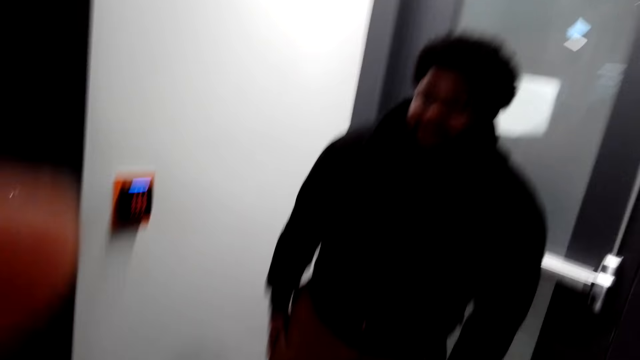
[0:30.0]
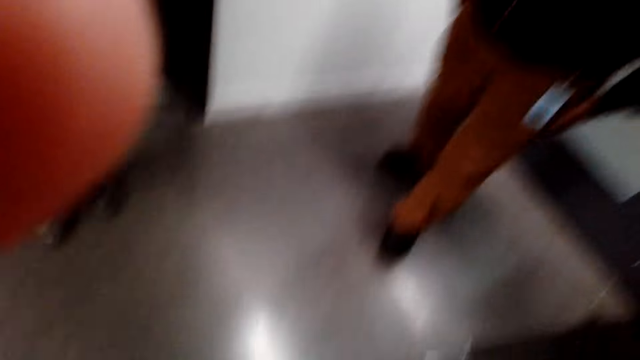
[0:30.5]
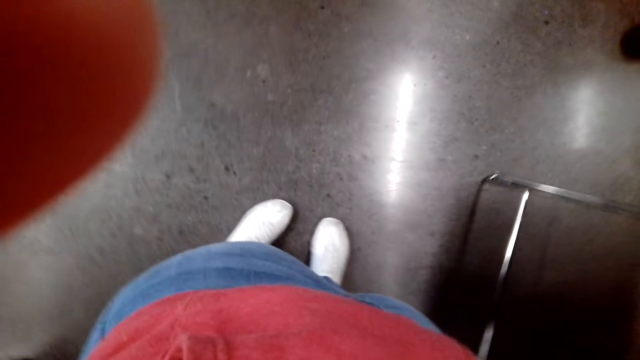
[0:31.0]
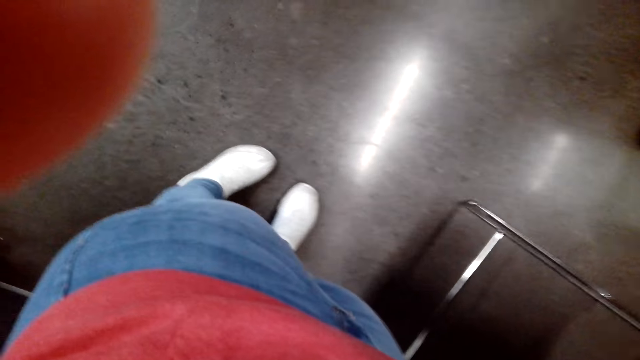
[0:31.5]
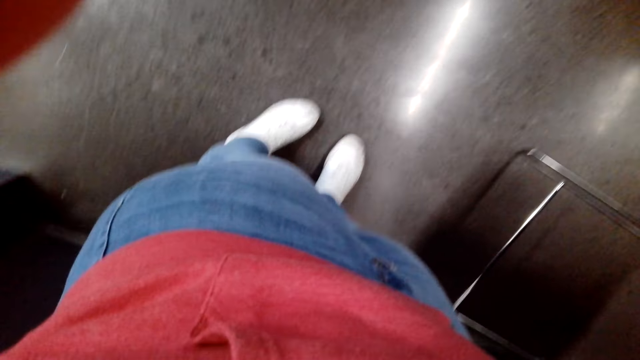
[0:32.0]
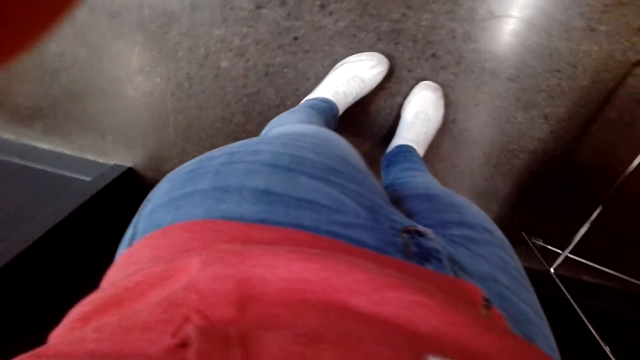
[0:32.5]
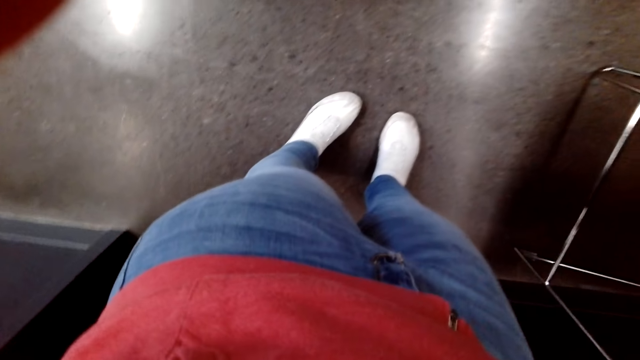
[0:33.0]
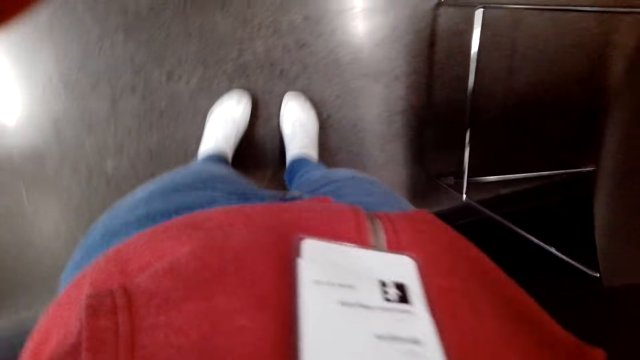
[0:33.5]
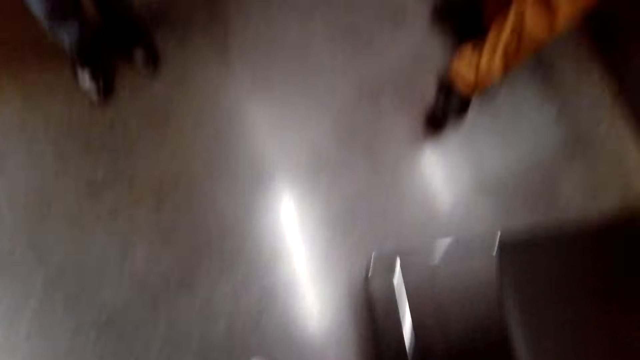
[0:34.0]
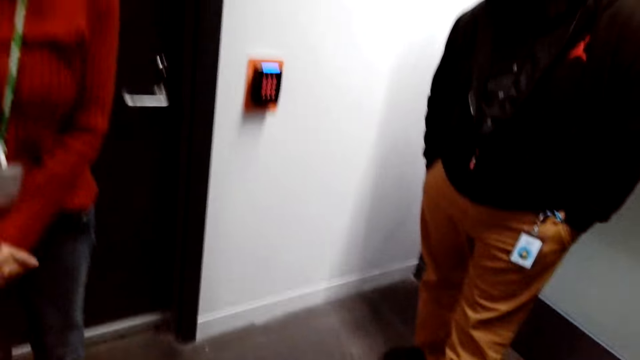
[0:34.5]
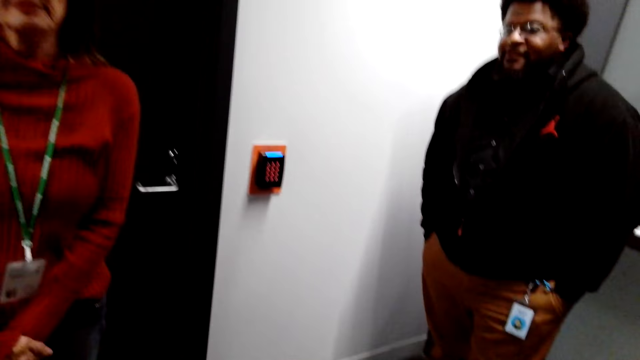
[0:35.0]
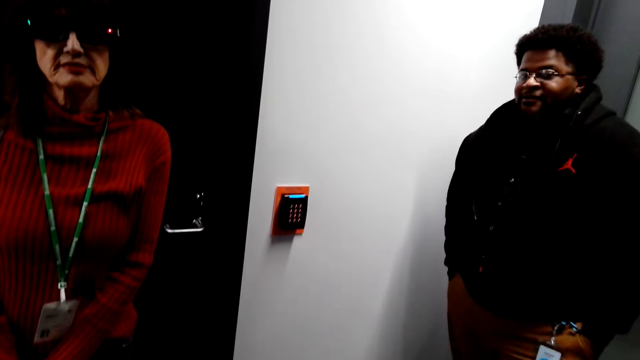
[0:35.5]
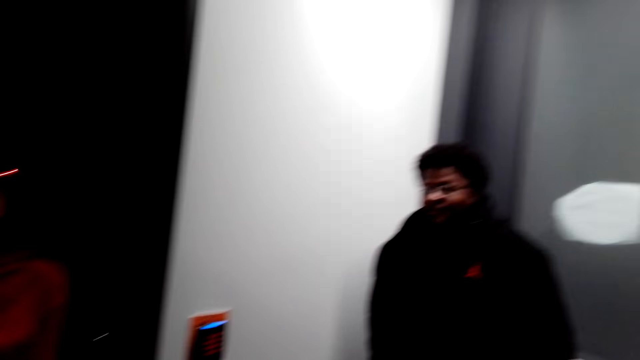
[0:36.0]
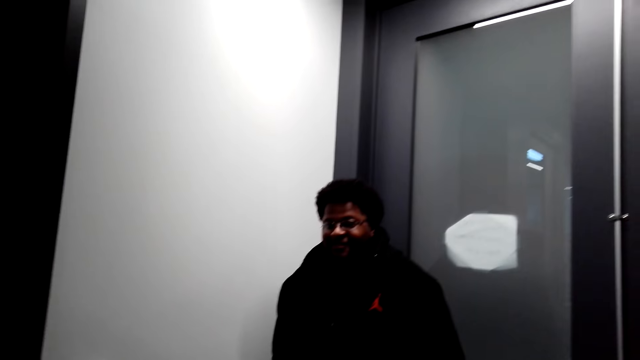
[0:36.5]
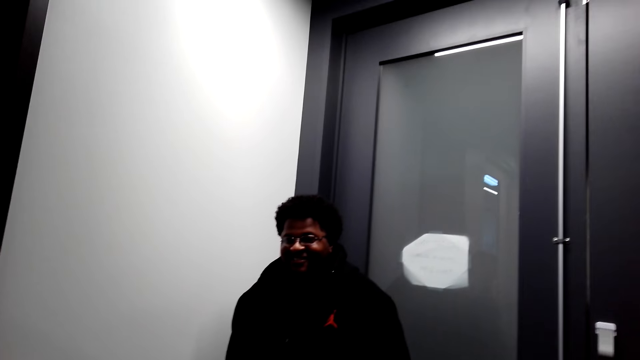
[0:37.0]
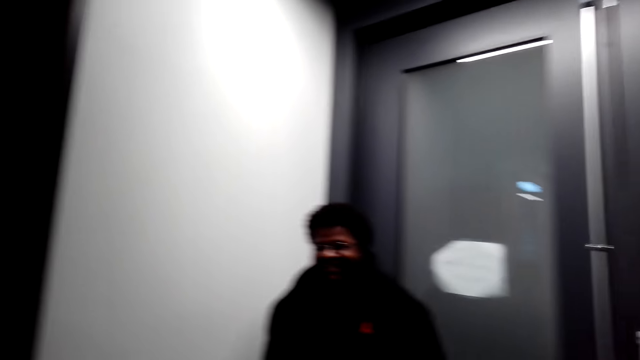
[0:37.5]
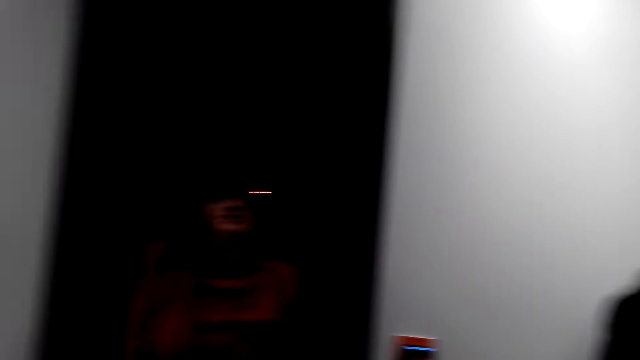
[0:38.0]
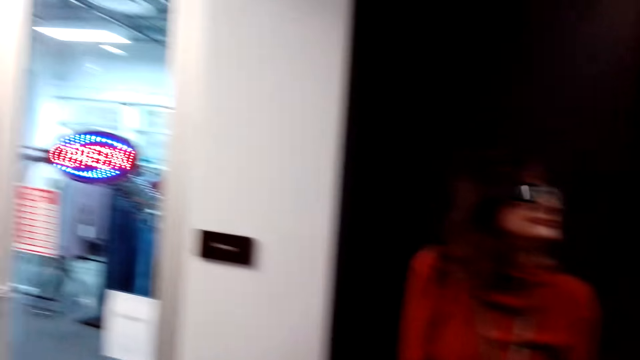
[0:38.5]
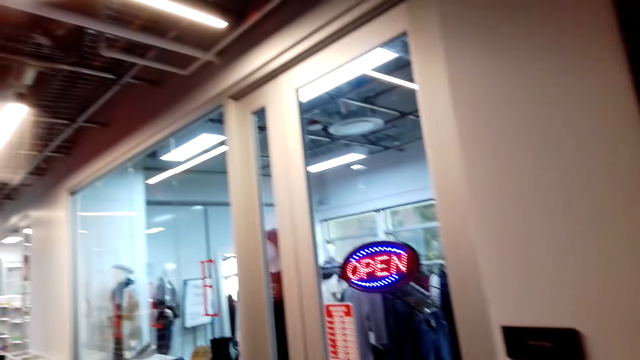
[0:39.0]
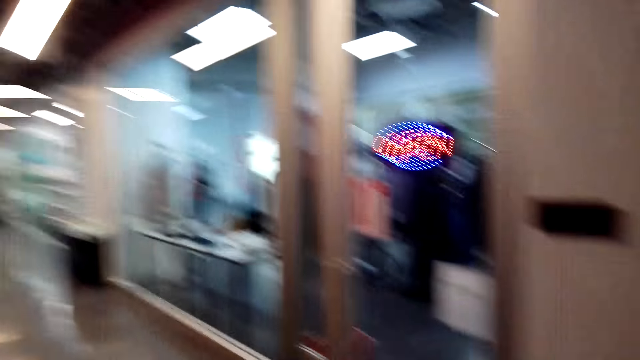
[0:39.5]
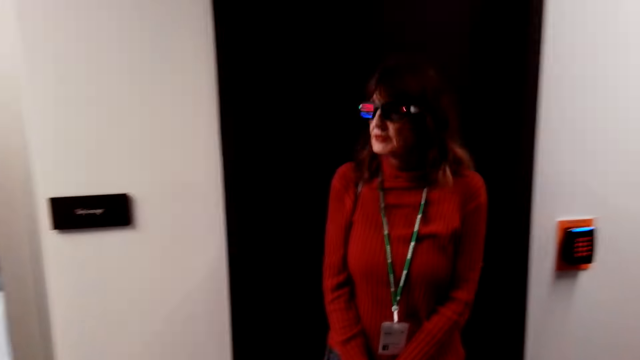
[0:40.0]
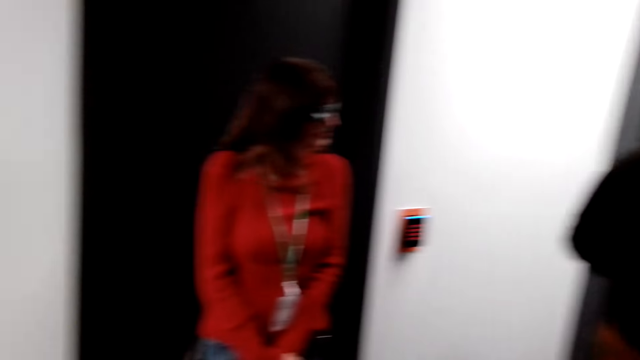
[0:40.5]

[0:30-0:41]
A man speaks. A person does something. The camera wearer speaks. Another person interacts with a third person. The man laughs. The camera wearer looks around.

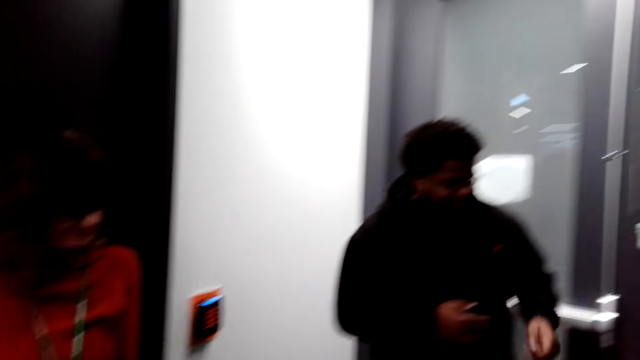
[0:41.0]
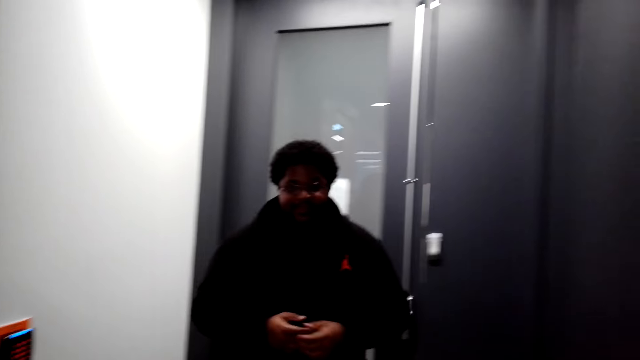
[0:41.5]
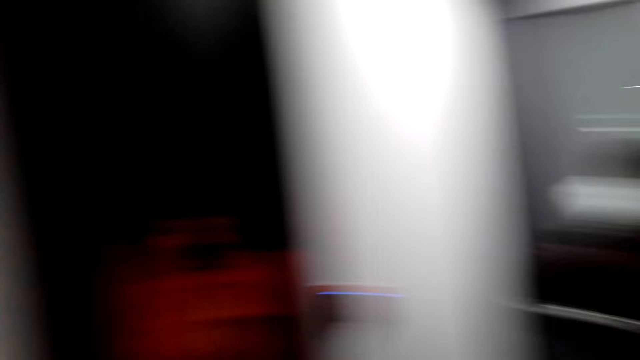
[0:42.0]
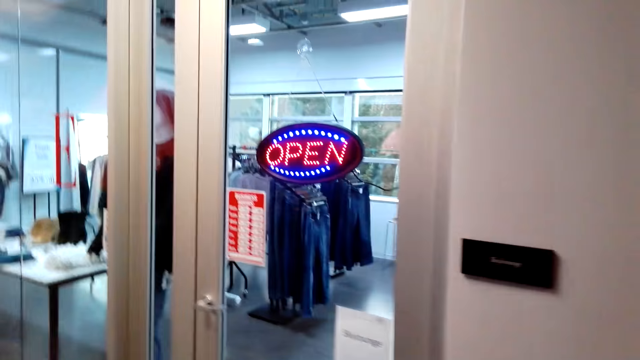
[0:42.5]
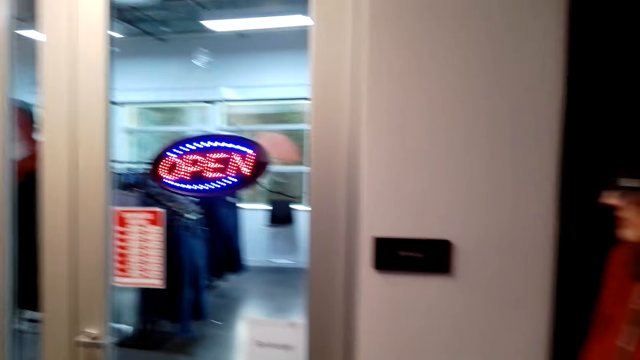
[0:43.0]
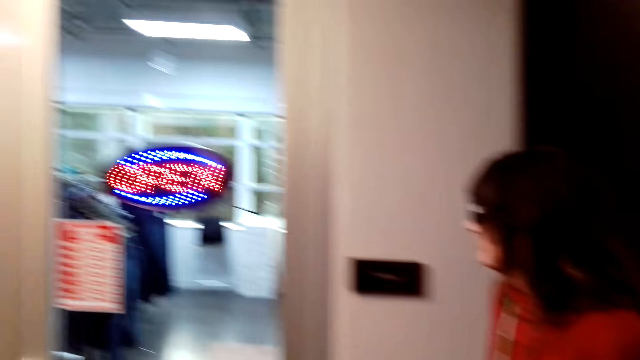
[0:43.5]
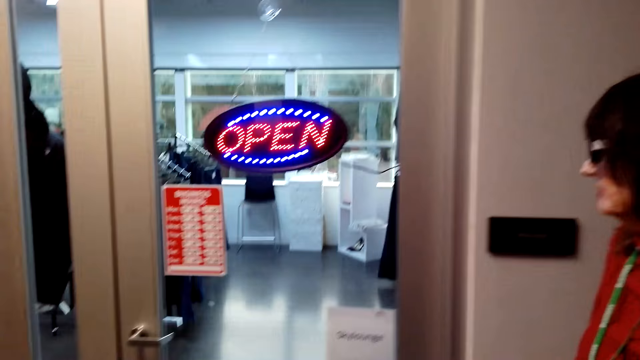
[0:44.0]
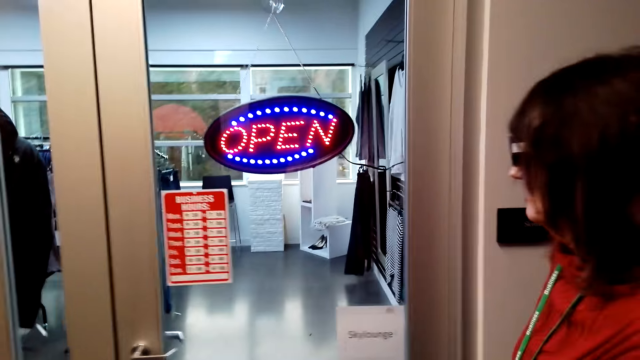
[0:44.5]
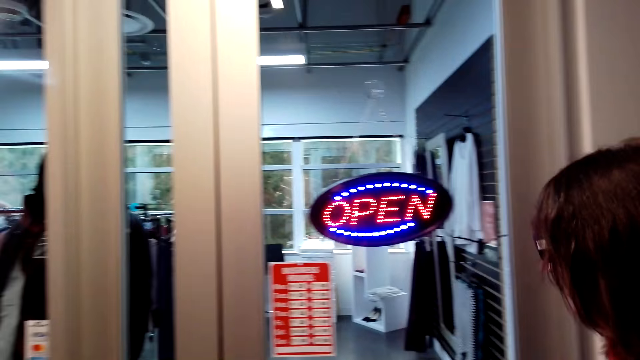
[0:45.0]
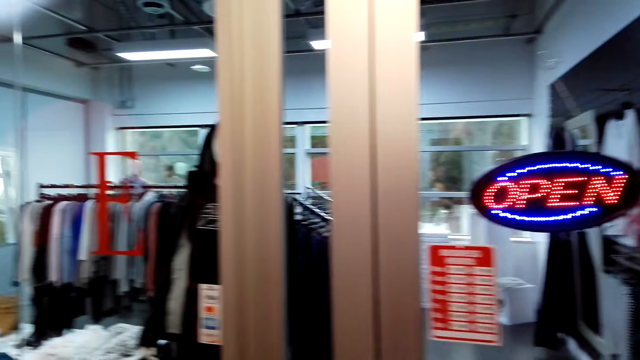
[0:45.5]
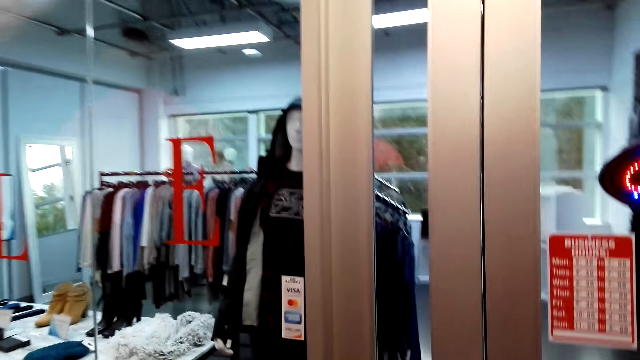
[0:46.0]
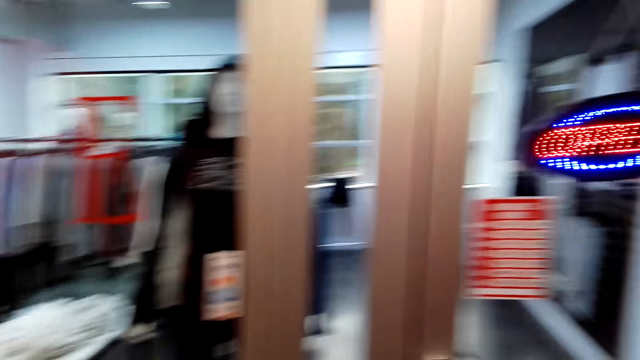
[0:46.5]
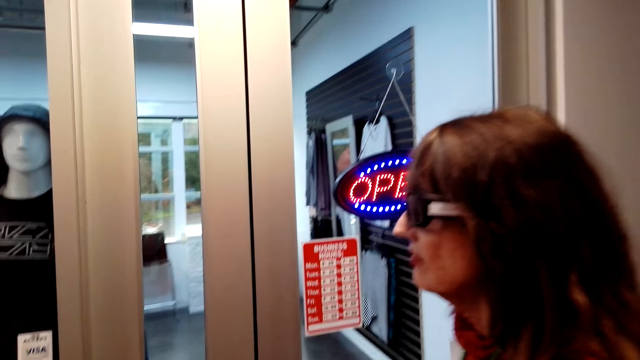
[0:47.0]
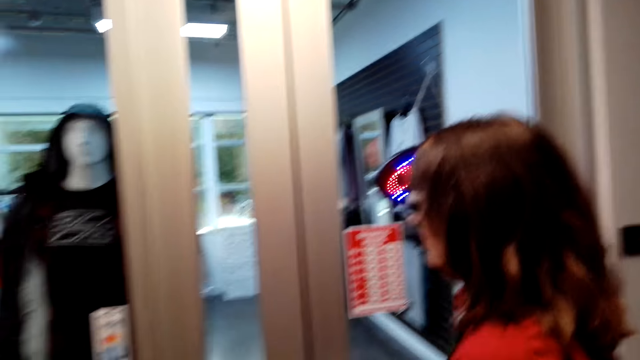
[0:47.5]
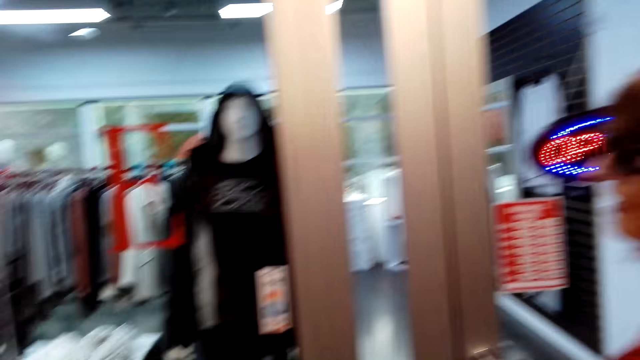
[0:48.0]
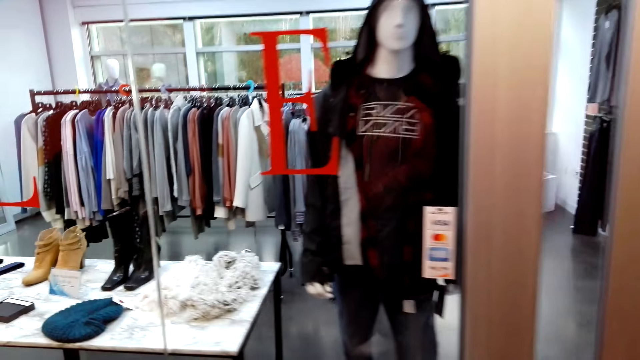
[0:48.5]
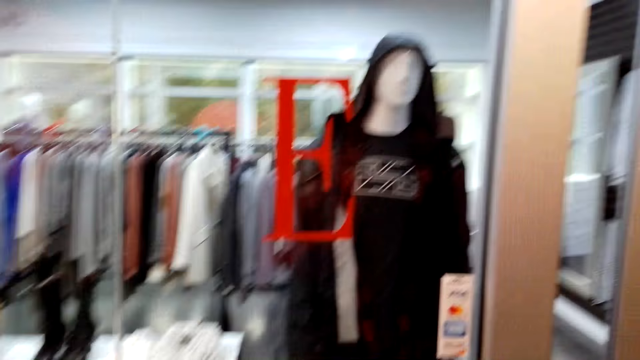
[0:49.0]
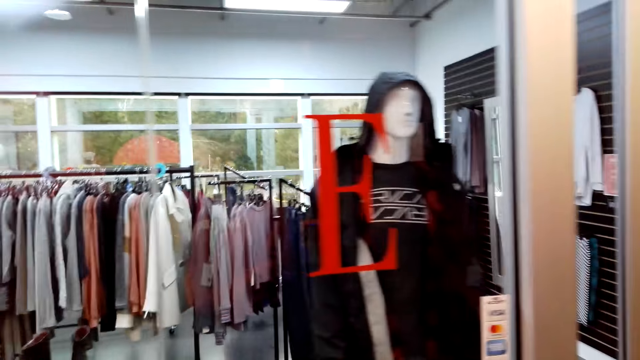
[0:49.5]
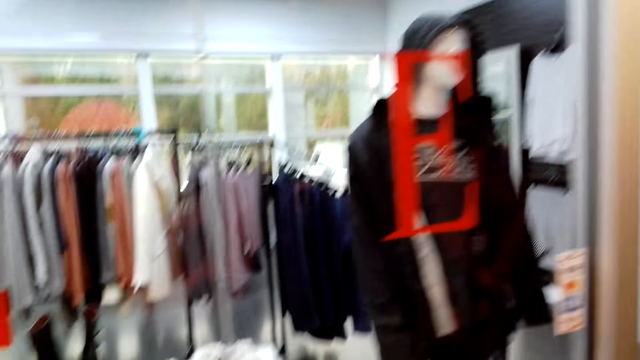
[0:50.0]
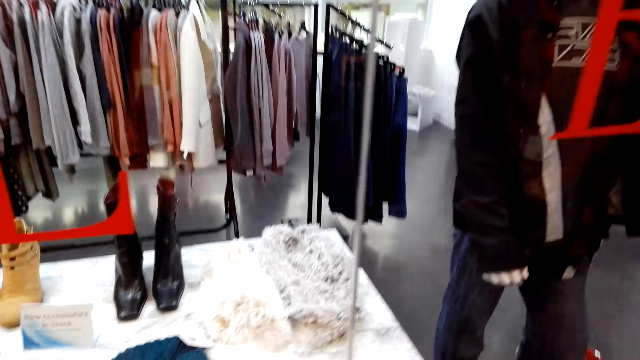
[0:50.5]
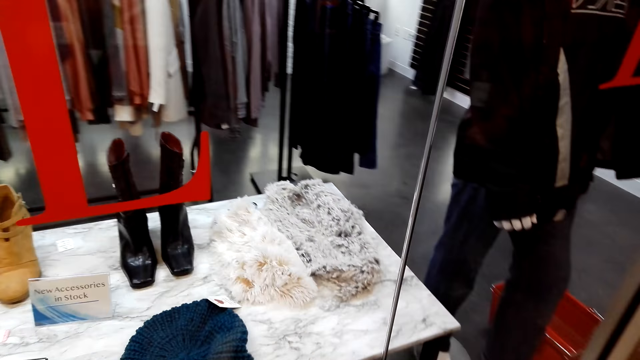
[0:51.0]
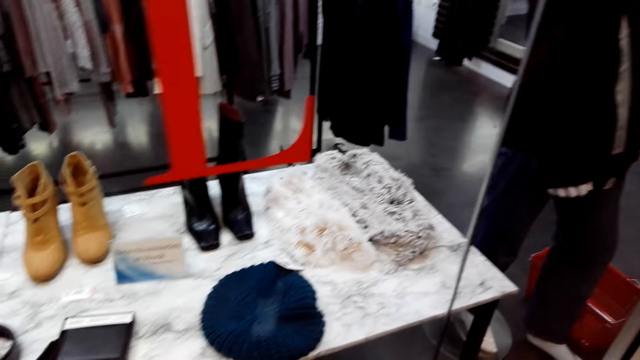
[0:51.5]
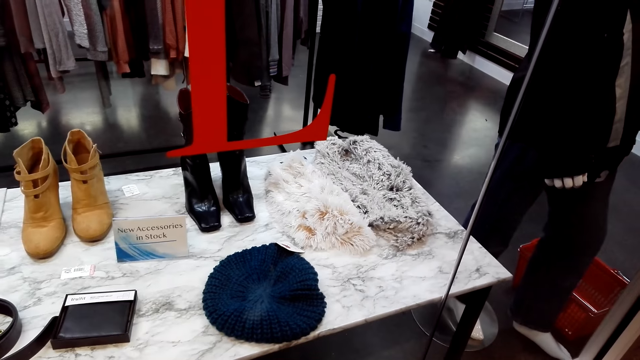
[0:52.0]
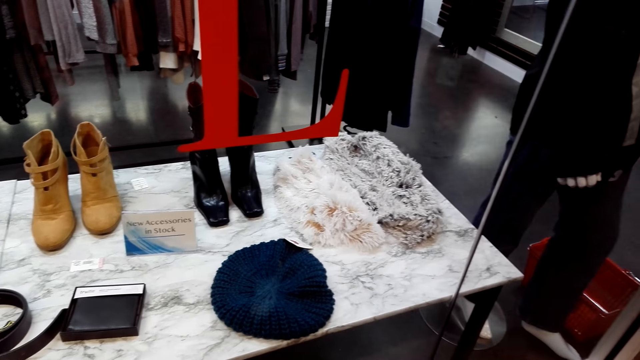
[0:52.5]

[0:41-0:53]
A person interacts with another person. The camera wearer looks around. The first person walks around. The camera wearer walks in the store. They move around.
